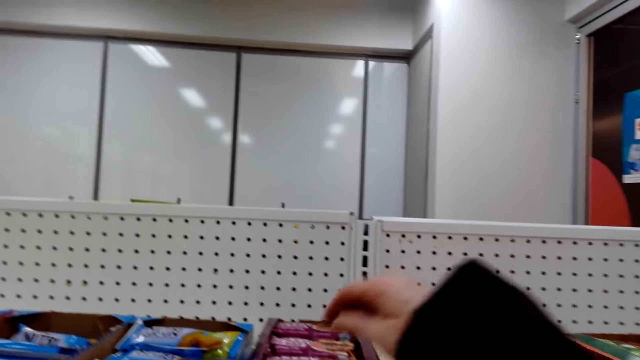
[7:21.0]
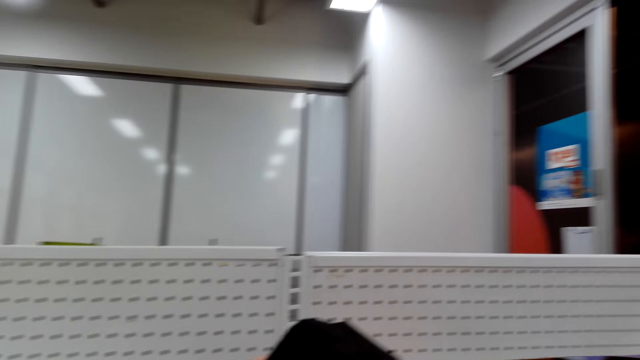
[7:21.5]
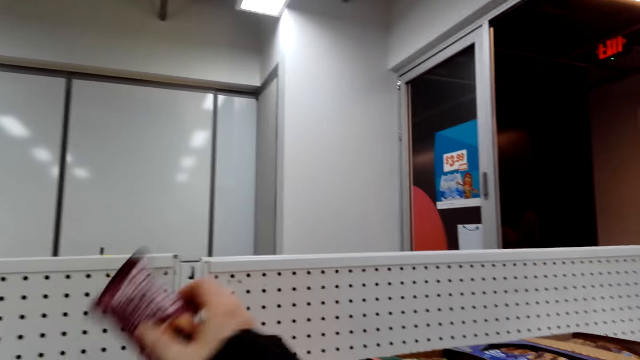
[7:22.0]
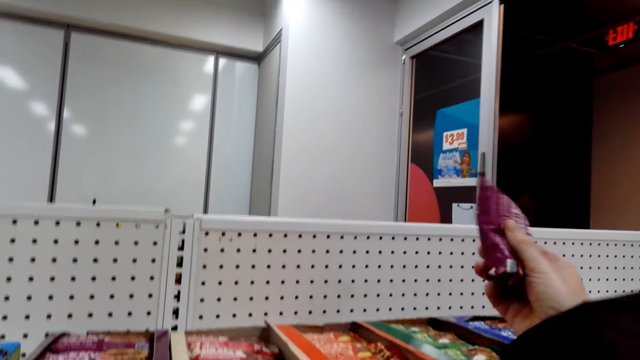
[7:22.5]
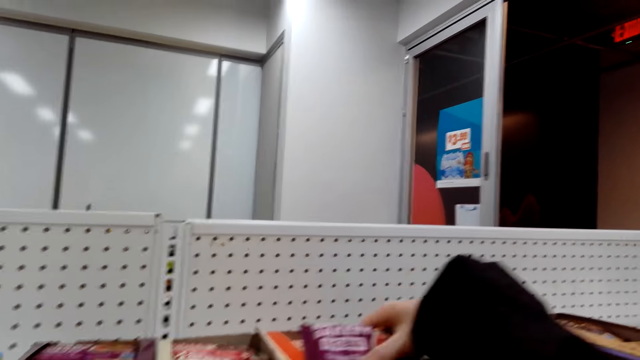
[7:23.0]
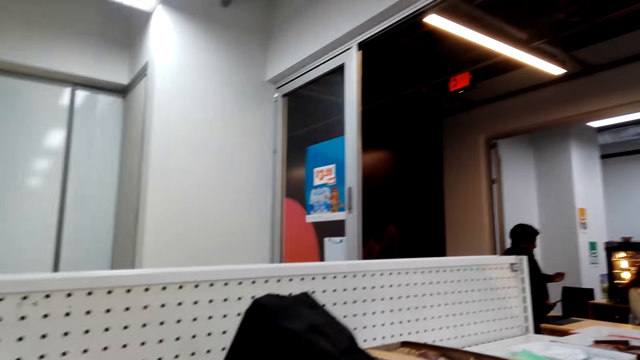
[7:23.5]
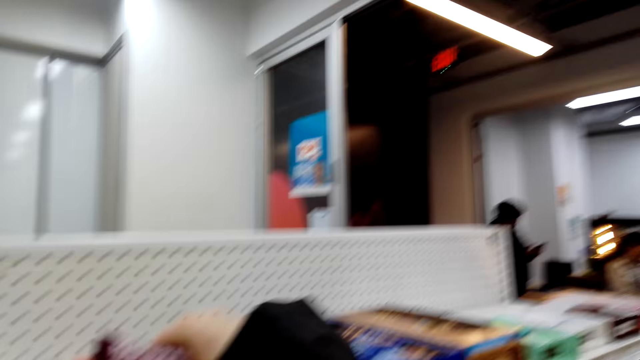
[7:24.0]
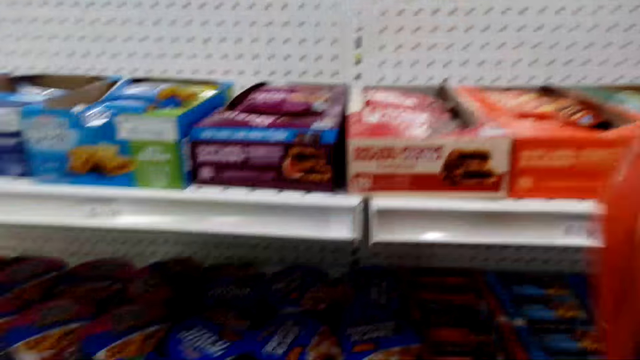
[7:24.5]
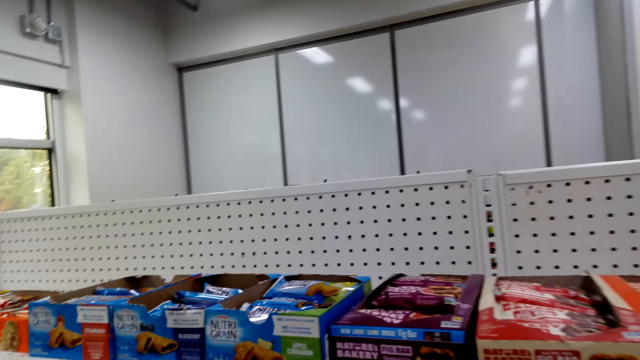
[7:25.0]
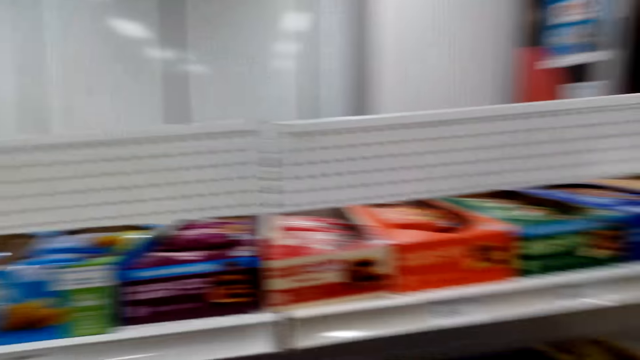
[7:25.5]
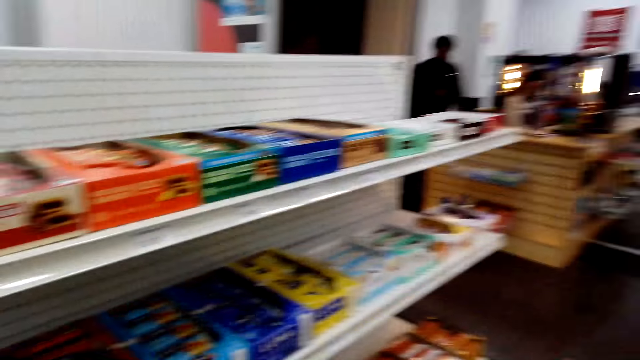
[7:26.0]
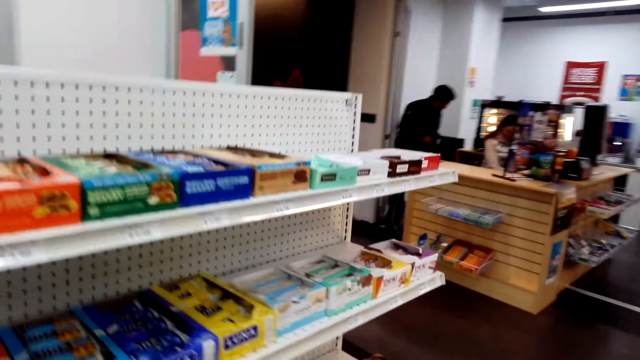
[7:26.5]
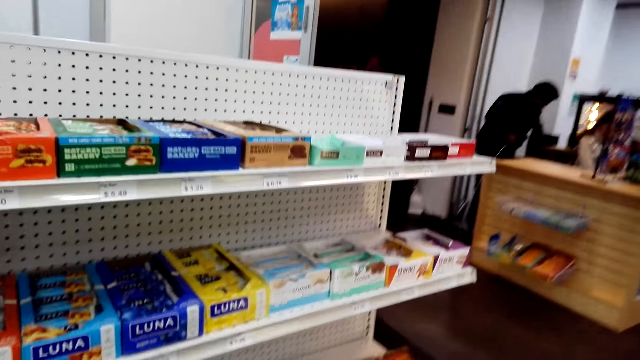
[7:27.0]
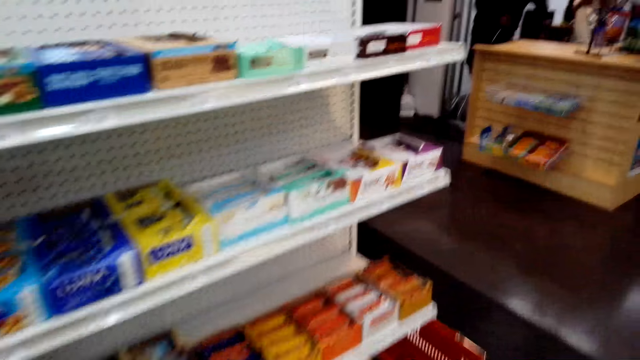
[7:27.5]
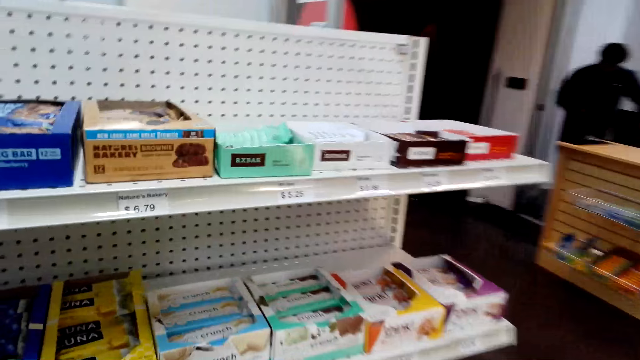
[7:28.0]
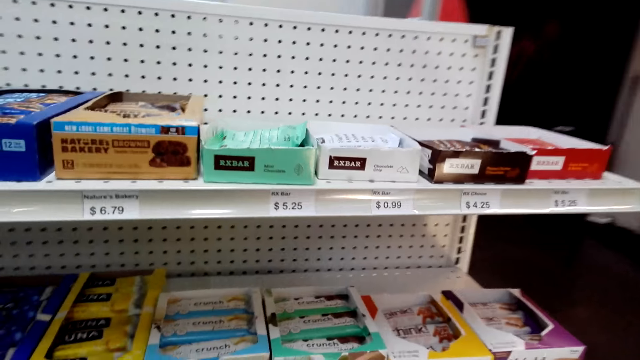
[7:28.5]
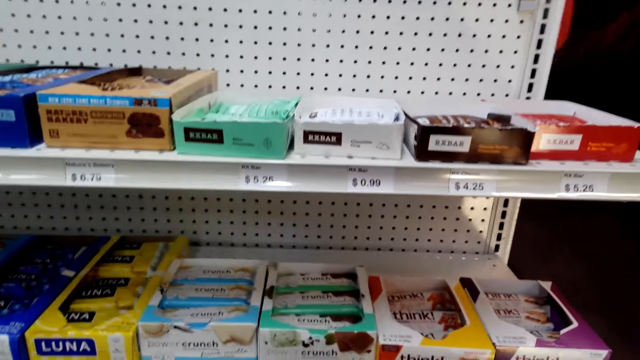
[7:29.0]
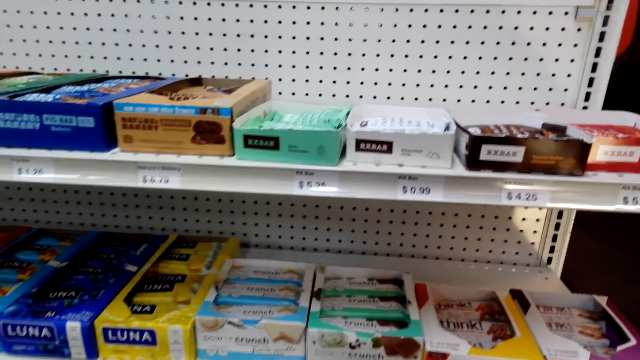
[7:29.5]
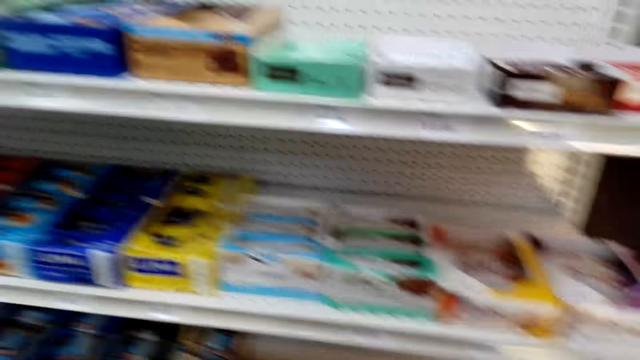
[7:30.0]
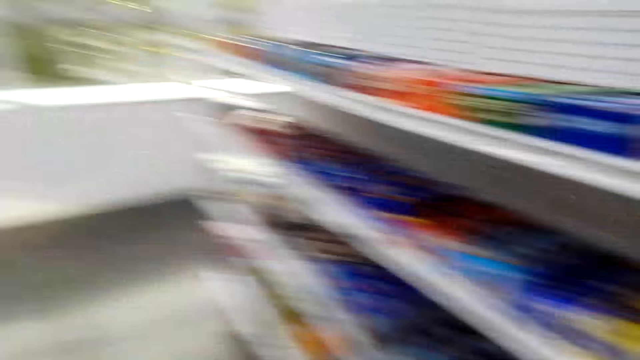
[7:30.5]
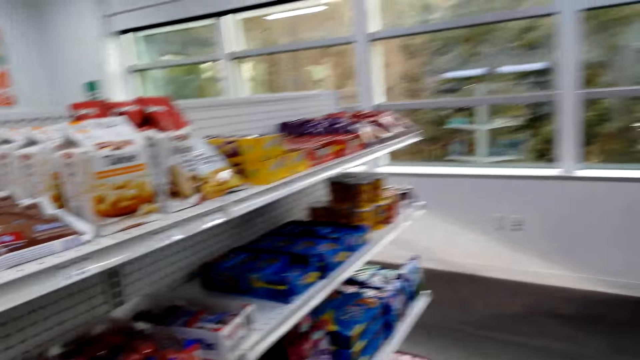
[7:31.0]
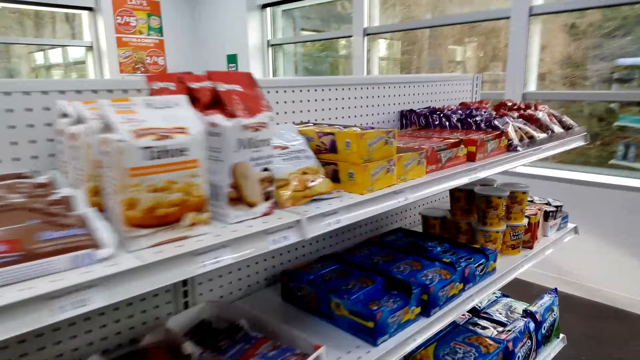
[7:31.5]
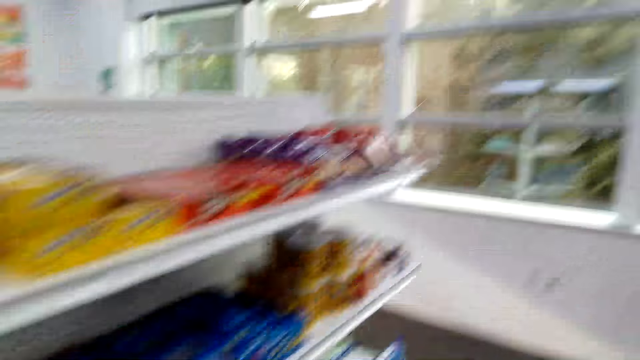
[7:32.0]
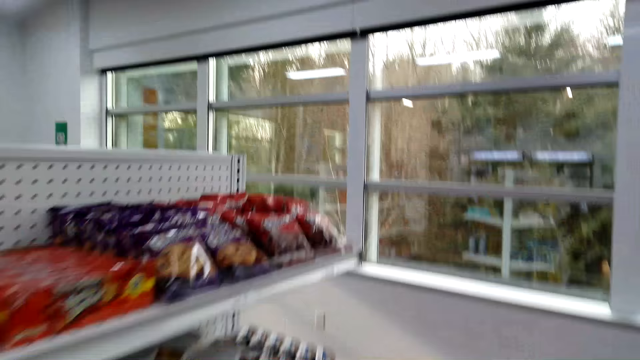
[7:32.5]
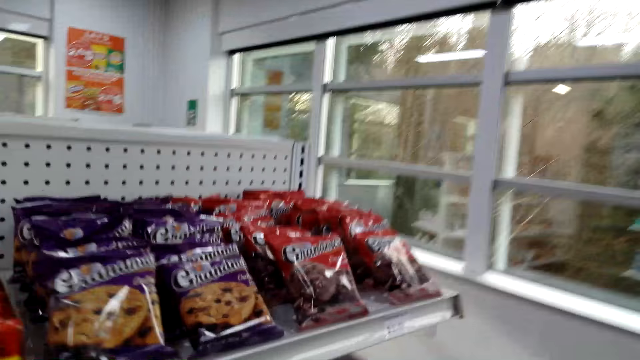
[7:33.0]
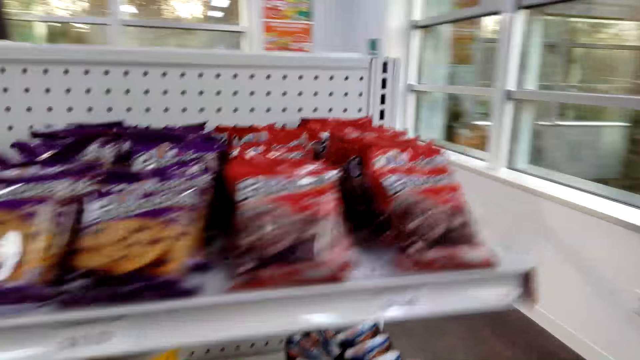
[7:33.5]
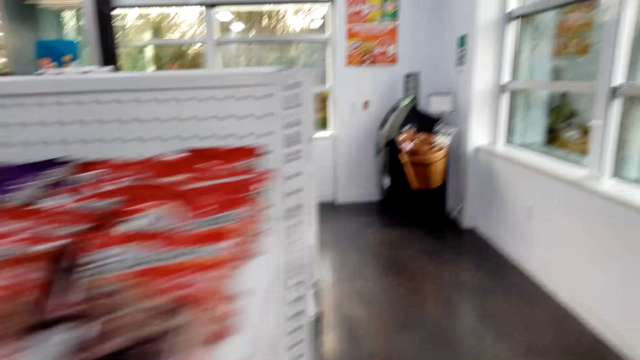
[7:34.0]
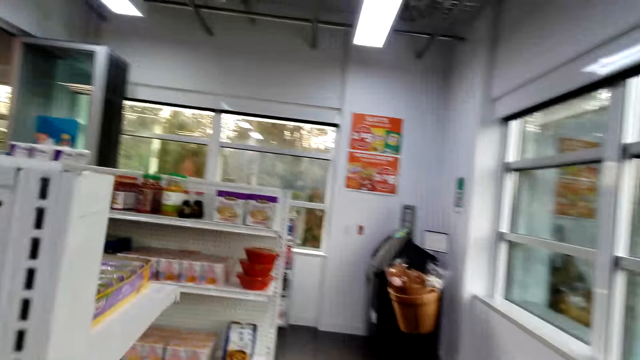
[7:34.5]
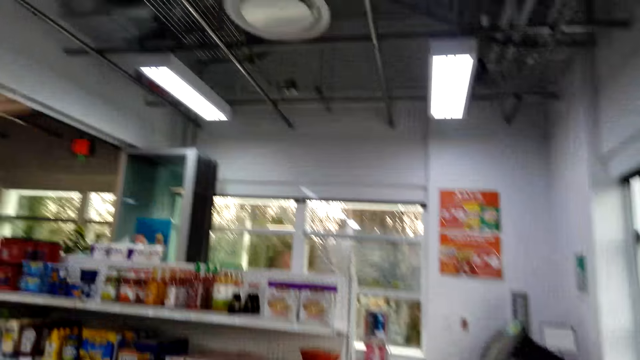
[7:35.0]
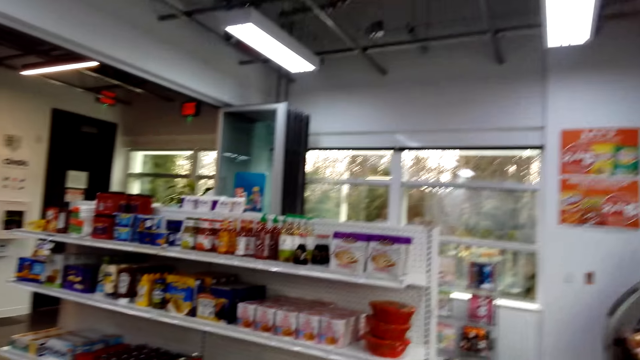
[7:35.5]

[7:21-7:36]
The camera wearer holds the snack. They pick the snack, walk beside the shelf, look at the items on the shelf, turn to the other side, and walk beside the shelf.

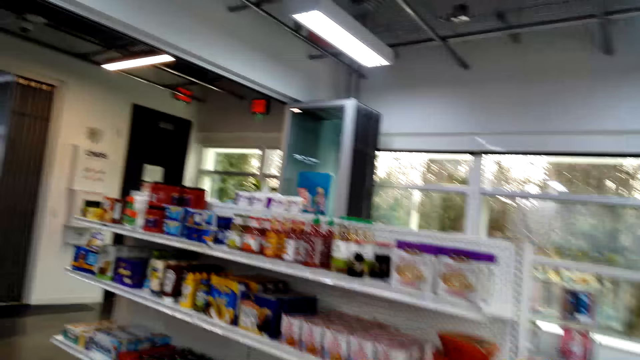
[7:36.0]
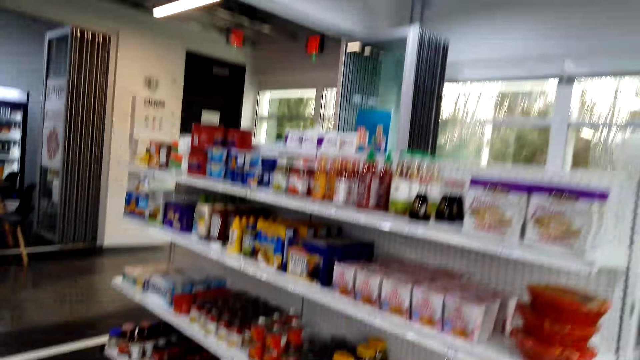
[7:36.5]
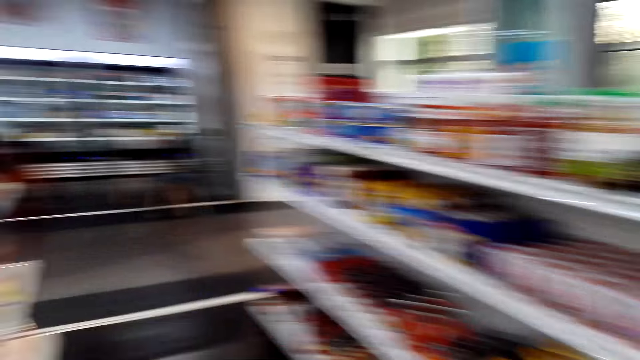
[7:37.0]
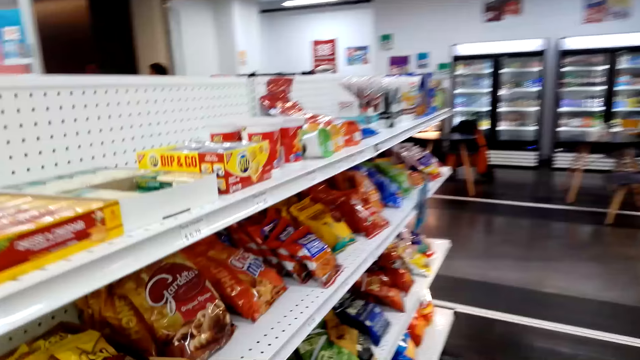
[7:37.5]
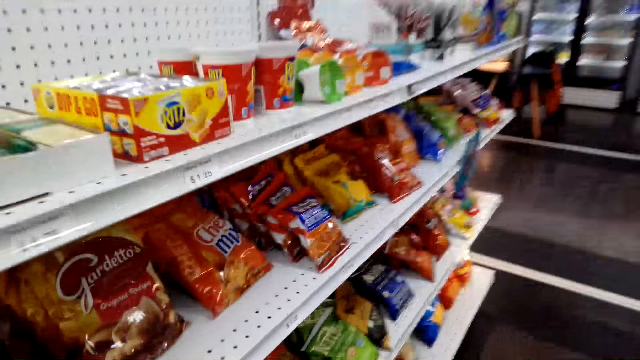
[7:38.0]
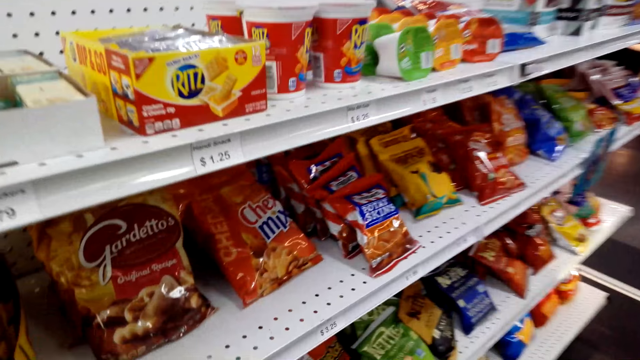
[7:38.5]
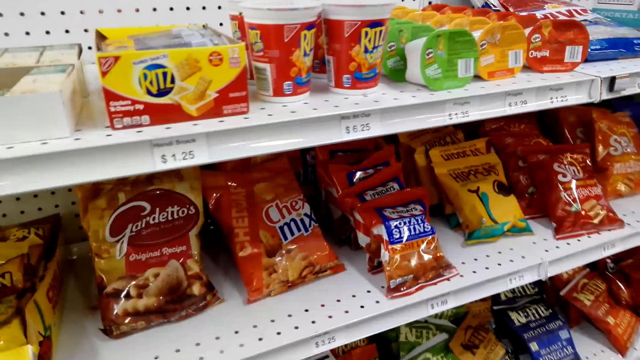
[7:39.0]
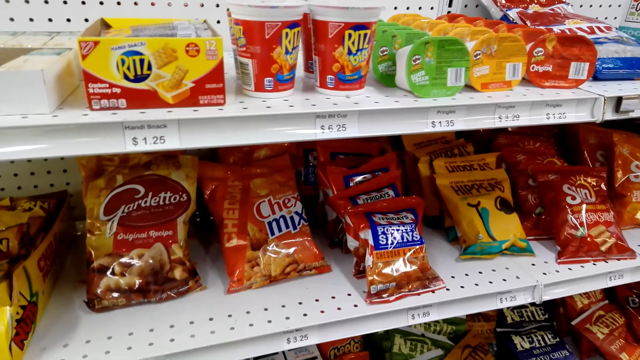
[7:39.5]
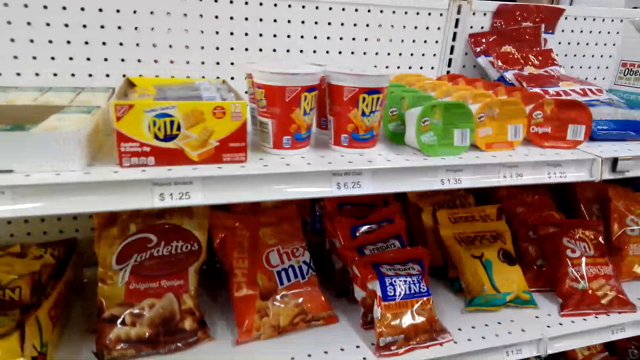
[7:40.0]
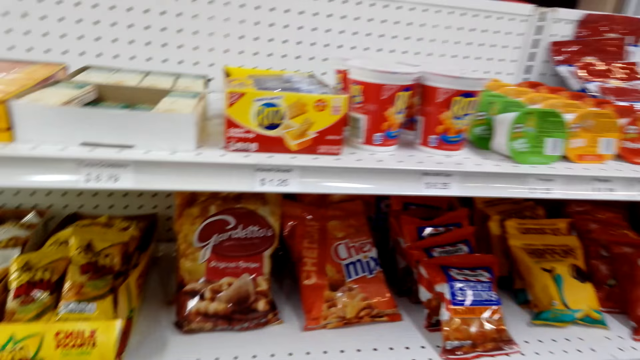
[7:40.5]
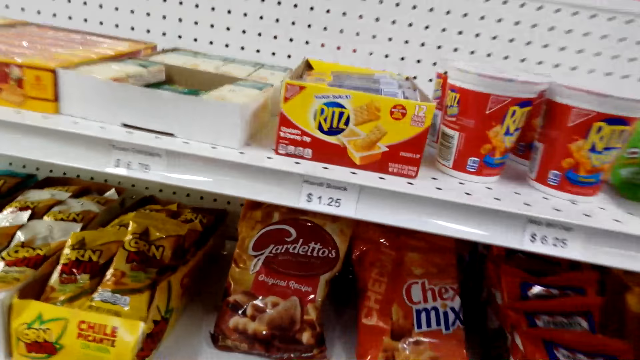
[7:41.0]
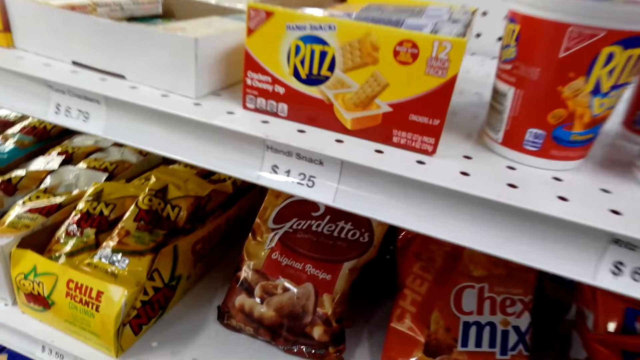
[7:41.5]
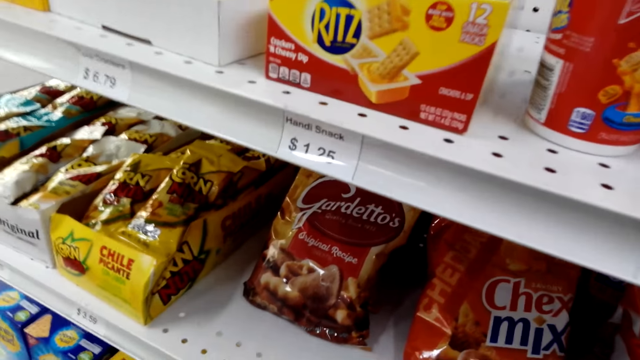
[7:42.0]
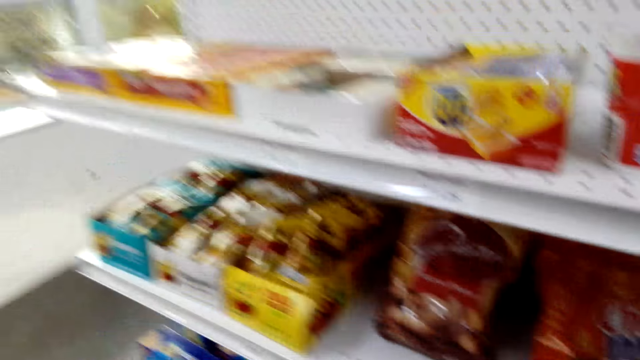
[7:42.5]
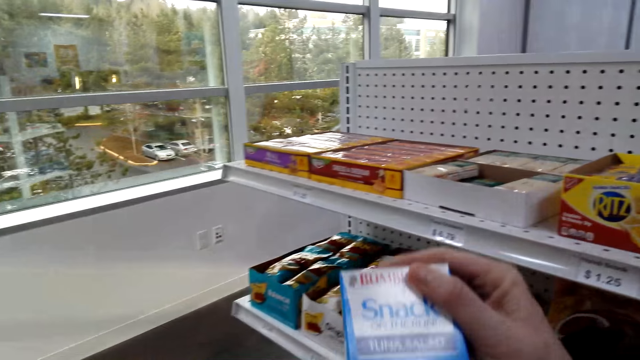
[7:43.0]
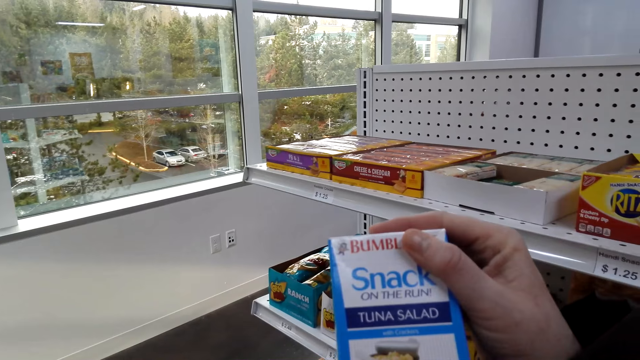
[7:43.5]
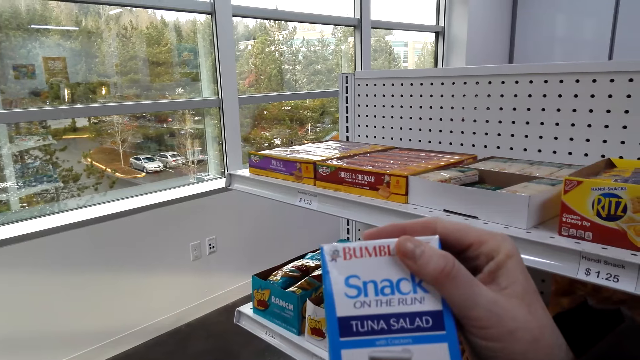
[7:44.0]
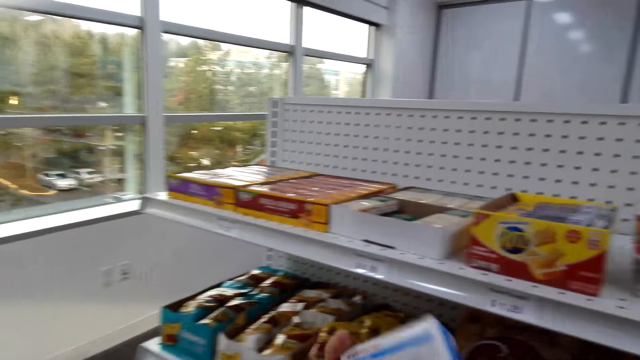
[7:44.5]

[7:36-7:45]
The camera wearer looks around the supermarket. They look at shelves and hold the snack.
